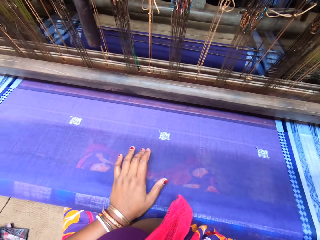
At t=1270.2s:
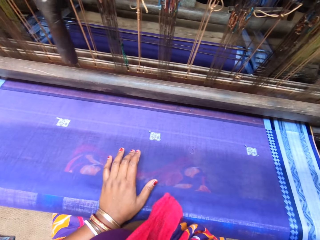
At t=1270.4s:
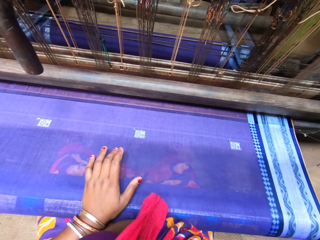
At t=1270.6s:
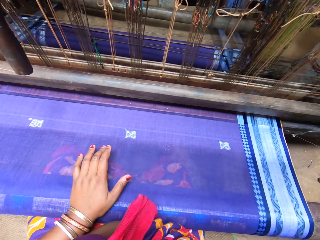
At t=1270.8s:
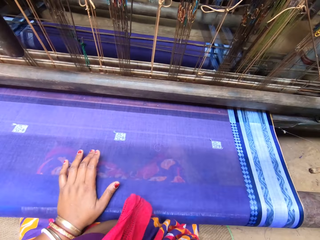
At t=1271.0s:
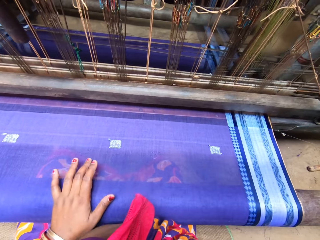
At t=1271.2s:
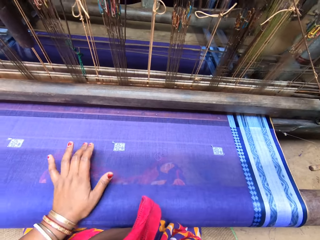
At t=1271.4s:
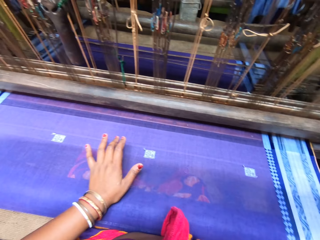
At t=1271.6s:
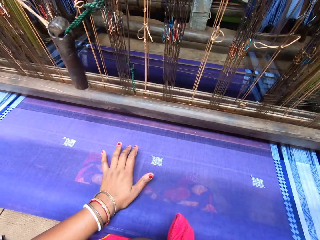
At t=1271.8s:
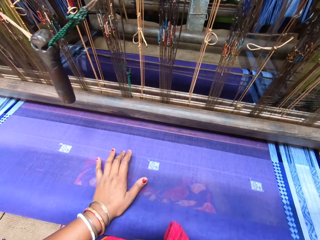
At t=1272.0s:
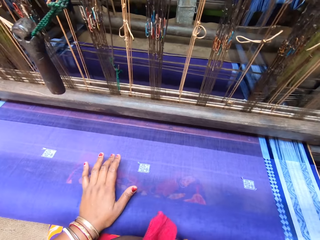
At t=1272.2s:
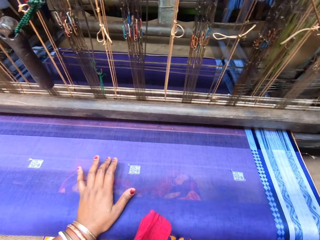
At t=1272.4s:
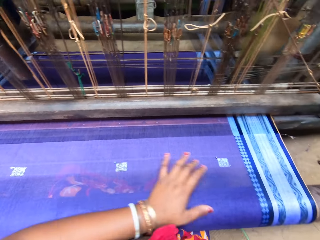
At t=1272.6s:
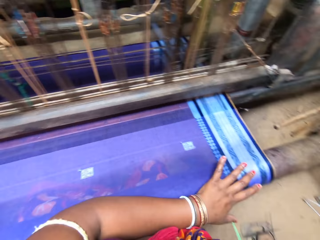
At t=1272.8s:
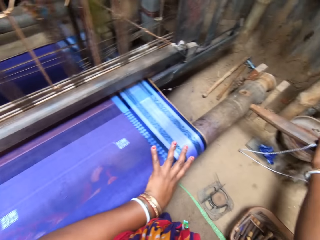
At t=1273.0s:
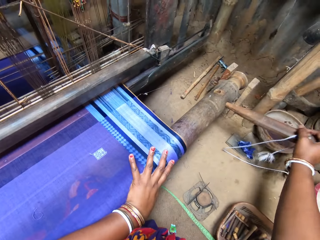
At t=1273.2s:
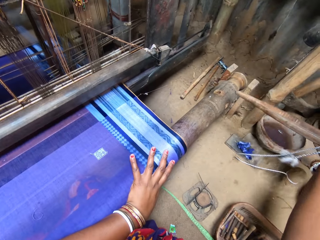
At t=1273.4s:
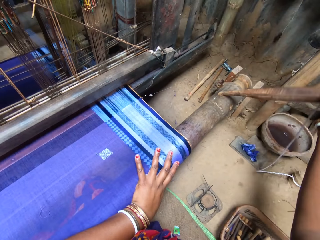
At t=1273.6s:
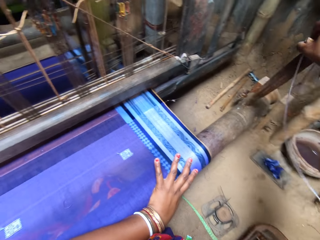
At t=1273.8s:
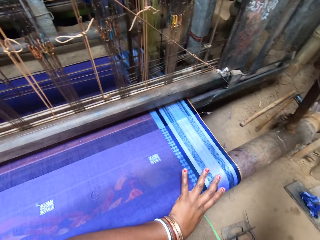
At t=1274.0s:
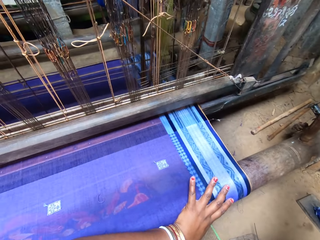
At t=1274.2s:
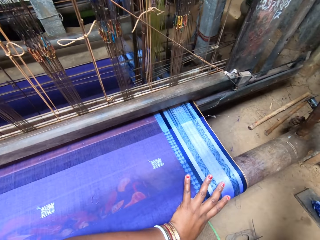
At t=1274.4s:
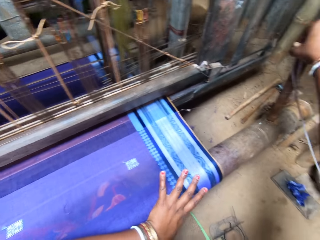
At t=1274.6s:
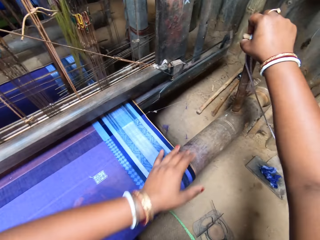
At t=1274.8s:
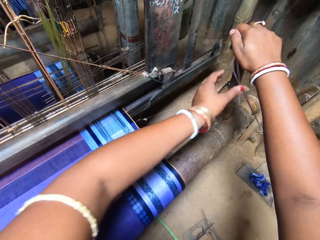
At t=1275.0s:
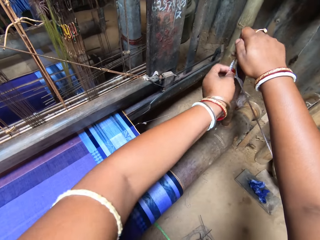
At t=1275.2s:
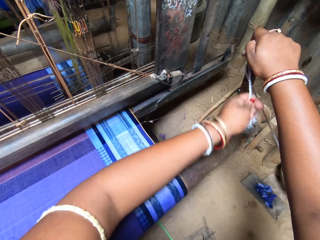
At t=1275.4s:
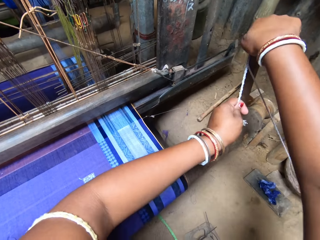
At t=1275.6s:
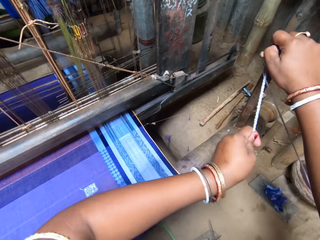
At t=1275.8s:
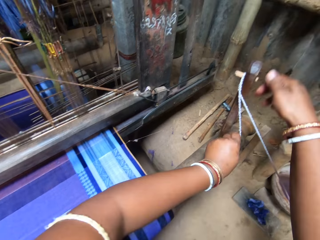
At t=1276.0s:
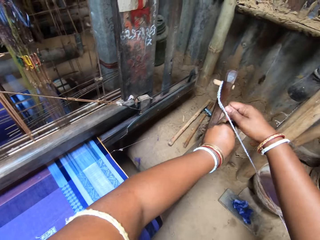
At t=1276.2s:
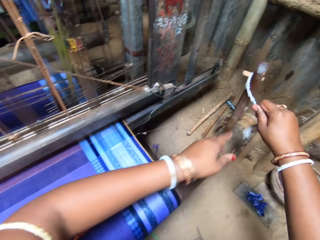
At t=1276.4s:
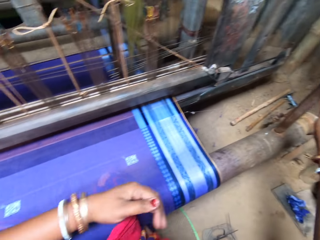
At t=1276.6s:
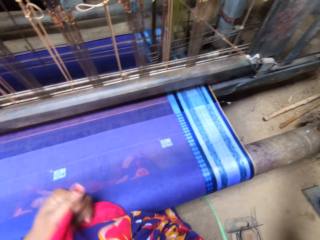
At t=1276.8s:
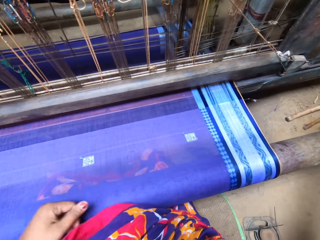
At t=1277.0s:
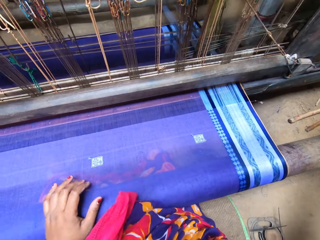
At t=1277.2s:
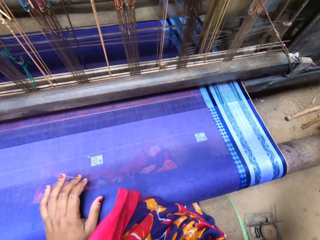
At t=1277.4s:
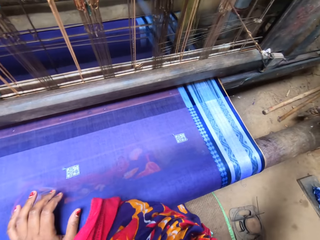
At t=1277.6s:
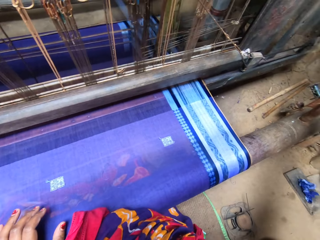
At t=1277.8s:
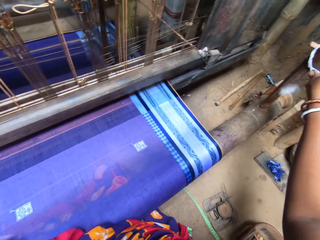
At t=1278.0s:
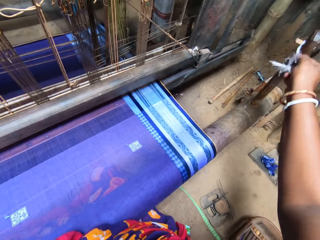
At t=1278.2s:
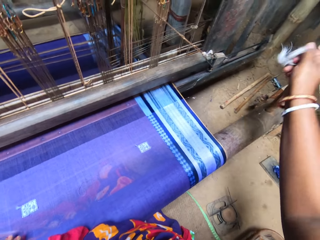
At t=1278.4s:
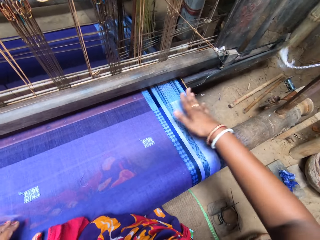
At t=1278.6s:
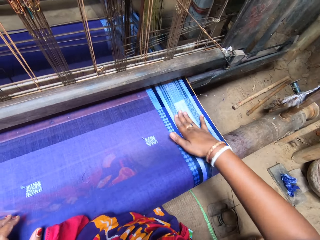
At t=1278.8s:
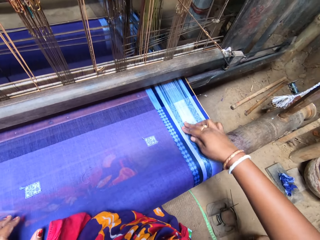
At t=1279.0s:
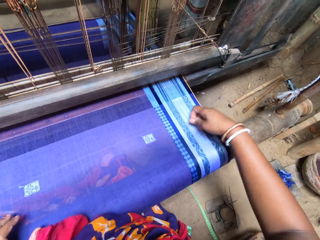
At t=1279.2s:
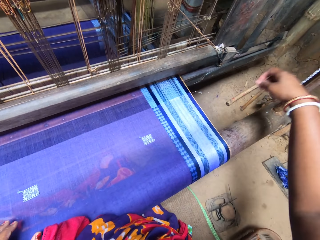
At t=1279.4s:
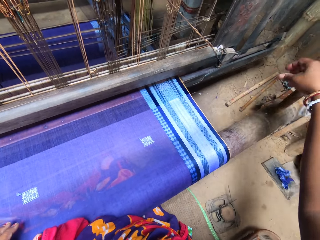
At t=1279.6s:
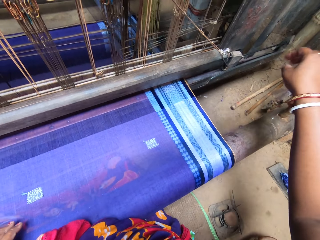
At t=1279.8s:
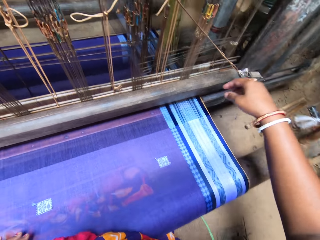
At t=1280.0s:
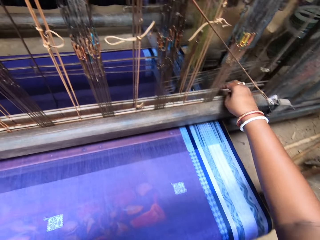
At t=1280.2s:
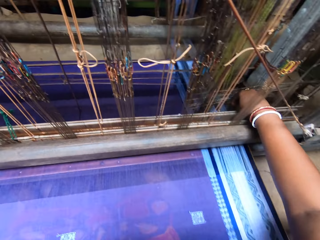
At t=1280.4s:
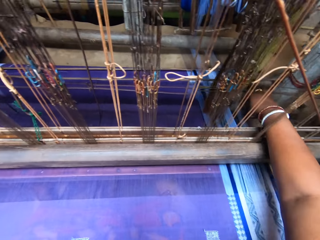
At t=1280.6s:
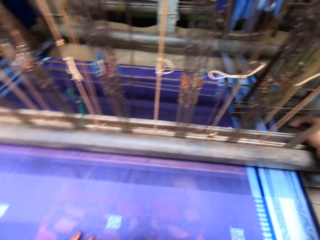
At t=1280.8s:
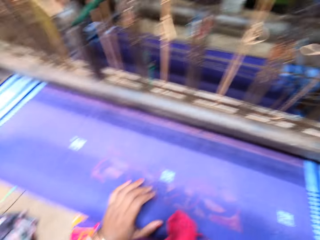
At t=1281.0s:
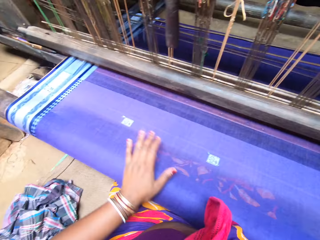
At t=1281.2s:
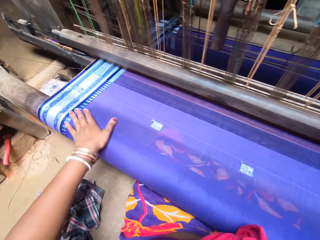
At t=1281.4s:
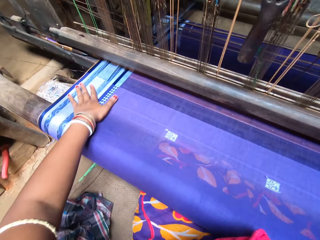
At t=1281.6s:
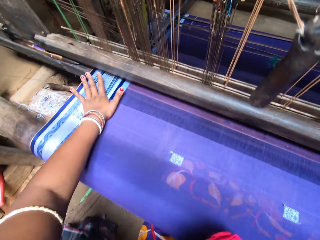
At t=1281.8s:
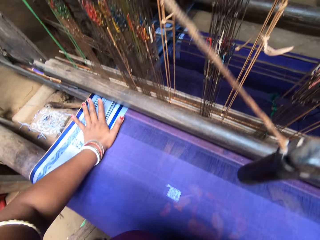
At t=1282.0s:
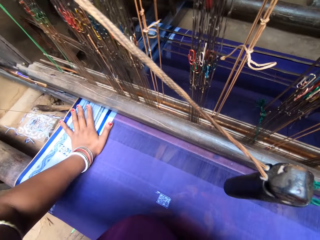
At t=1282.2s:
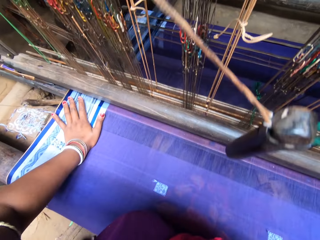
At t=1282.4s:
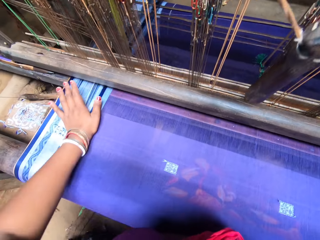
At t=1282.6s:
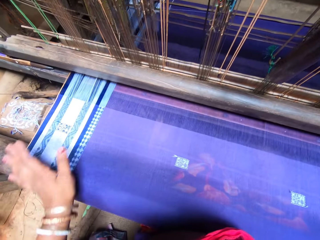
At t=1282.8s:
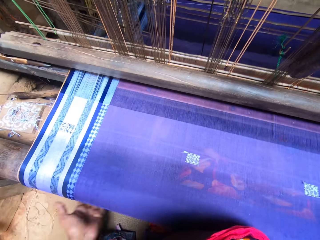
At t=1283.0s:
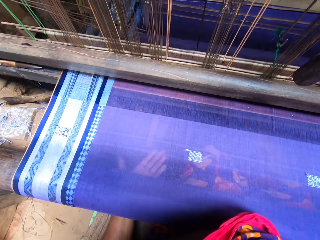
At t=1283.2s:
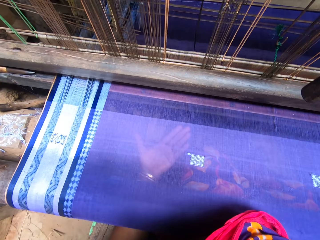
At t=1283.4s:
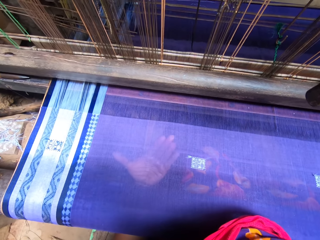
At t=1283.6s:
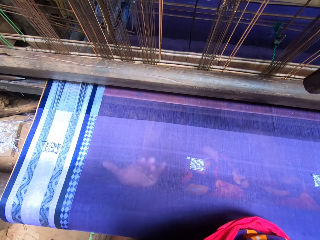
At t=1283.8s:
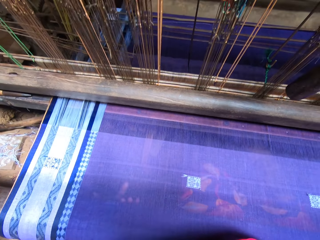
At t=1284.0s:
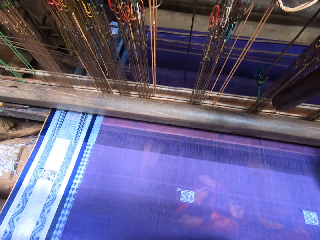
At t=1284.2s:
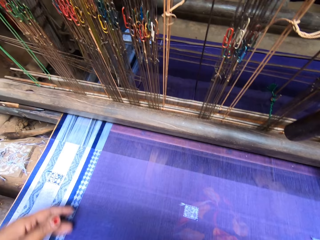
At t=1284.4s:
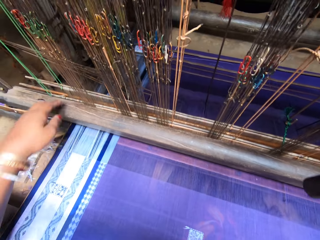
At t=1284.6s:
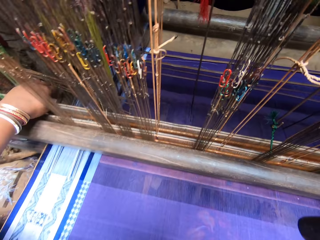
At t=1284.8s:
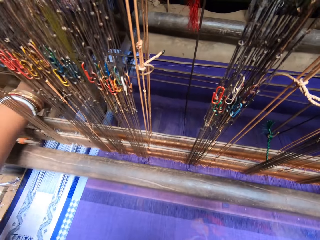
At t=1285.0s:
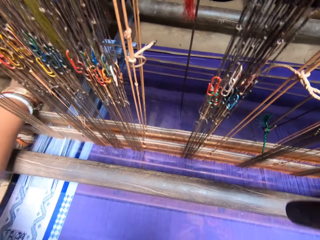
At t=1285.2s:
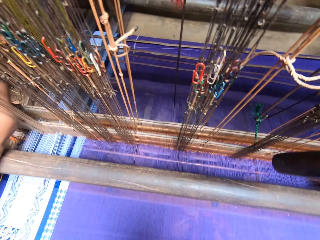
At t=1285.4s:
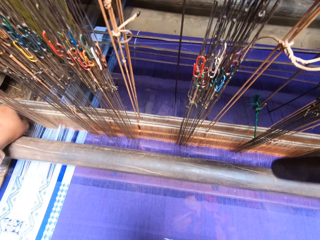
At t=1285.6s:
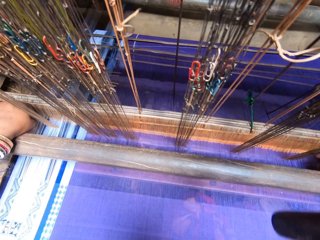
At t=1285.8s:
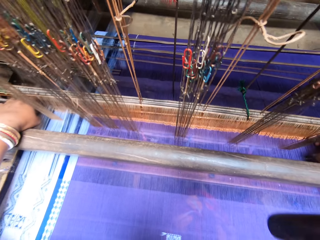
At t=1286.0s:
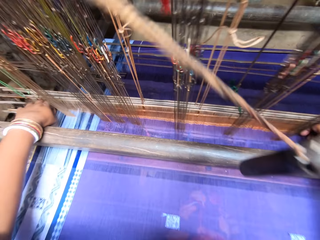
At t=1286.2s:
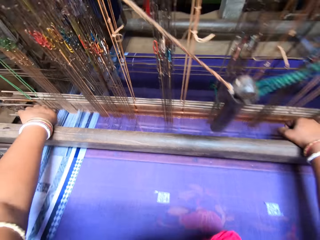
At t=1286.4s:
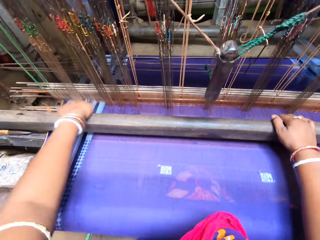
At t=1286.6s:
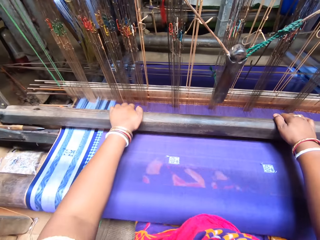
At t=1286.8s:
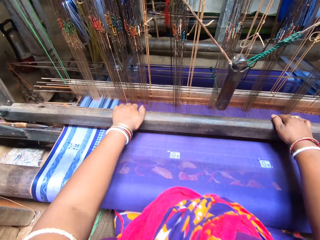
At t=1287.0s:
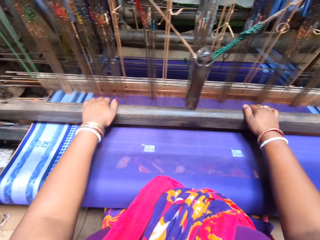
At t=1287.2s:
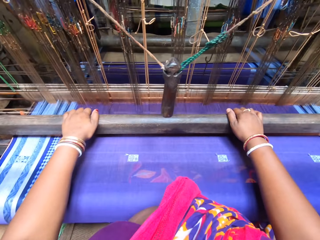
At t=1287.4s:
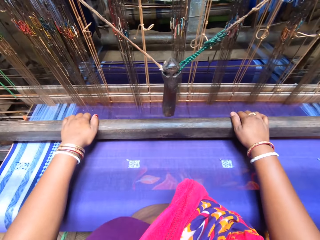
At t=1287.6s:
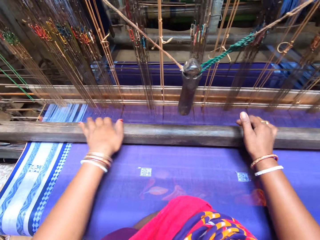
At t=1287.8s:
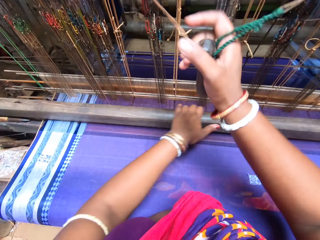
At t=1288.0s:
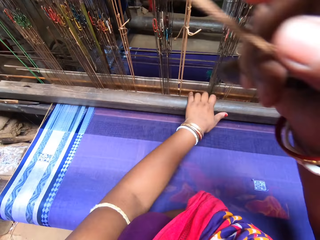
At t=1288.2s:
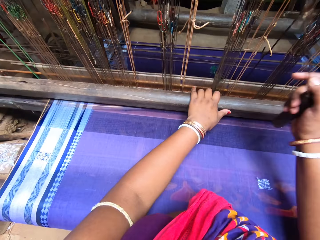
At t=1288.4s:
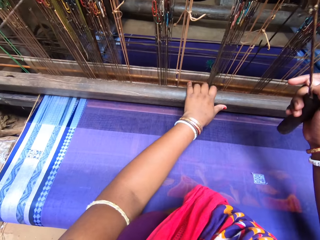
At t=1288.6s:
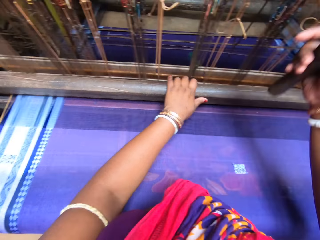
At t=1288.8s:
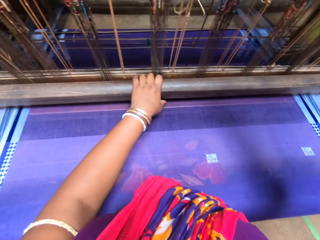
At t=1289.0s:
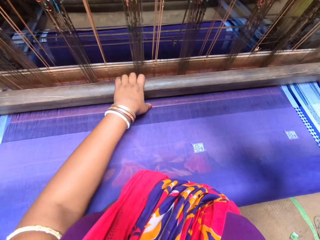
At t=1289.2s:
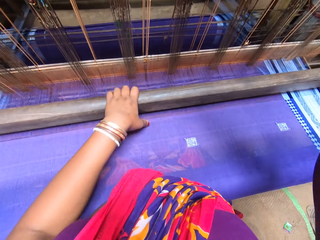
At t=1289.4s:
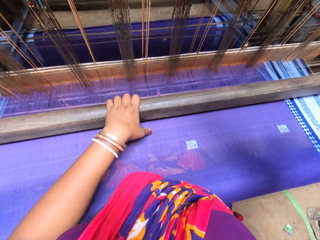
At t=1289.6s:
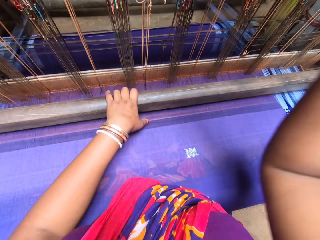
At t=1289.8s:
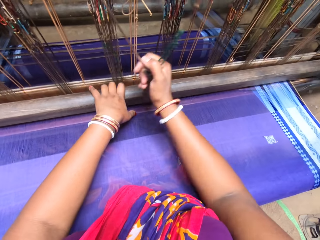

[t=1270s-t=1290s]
The camera wearer holds a piece of wood. She stands a feeder thread anchor on the looming machine with her right hand. She ties a rope around the anchor hold with her hands. She examines the fabric's texture with her right hand. She adjusts a slide on the looming machine with her right hand. She touches a sari with the left hand. She places her left hand under the fabric. She adjusts the slide on the looming machine with her left hand. She weaves the fabric on the looming machine with her hands.

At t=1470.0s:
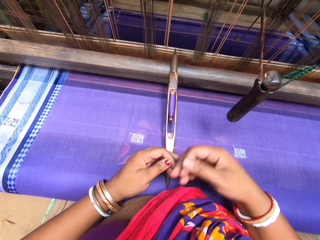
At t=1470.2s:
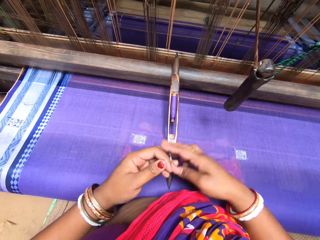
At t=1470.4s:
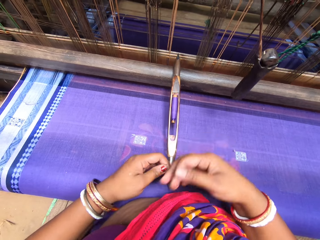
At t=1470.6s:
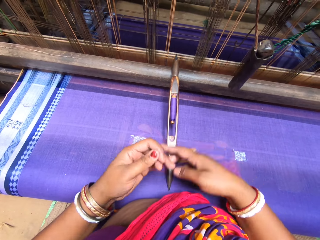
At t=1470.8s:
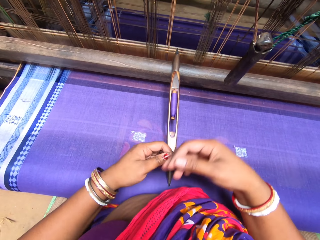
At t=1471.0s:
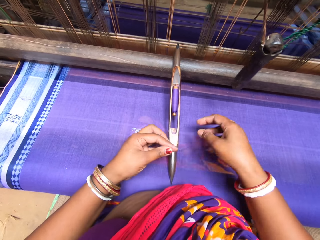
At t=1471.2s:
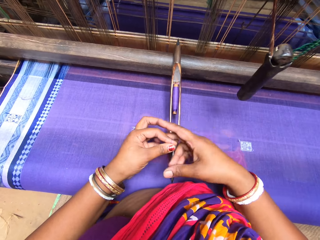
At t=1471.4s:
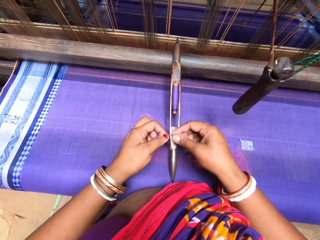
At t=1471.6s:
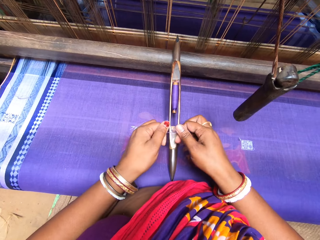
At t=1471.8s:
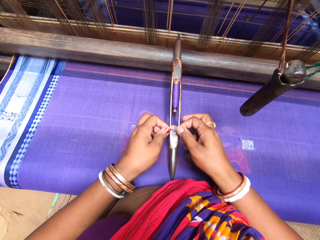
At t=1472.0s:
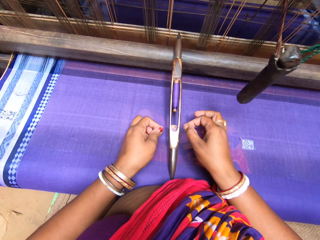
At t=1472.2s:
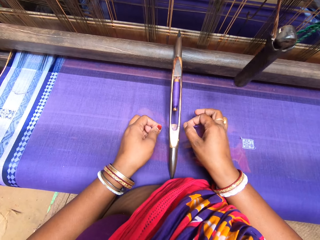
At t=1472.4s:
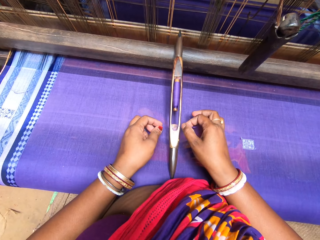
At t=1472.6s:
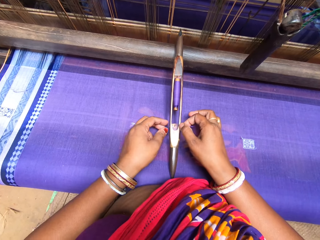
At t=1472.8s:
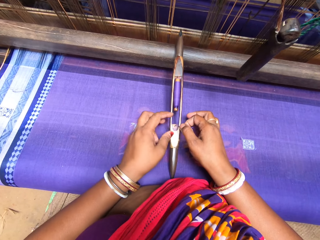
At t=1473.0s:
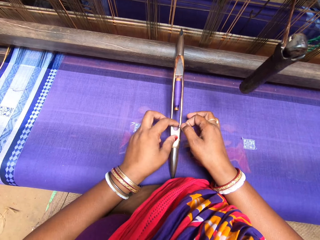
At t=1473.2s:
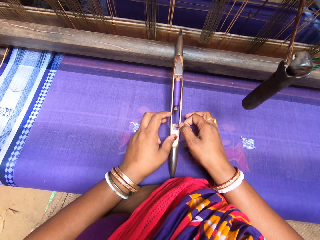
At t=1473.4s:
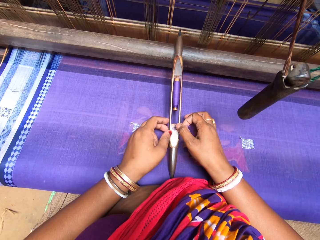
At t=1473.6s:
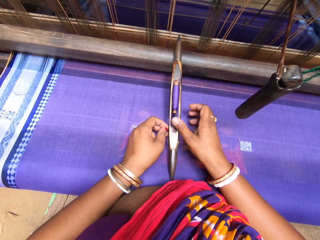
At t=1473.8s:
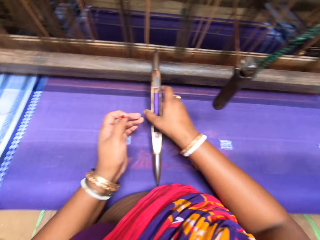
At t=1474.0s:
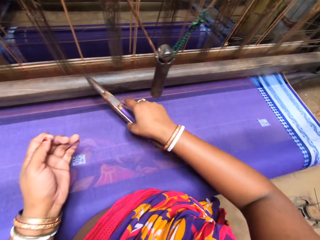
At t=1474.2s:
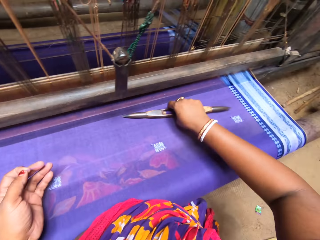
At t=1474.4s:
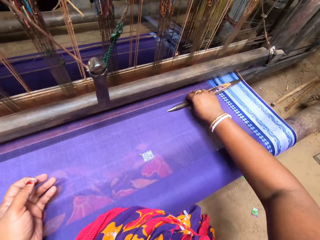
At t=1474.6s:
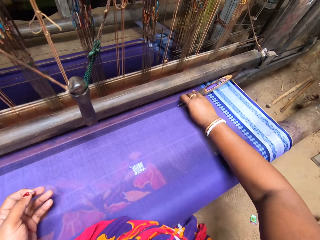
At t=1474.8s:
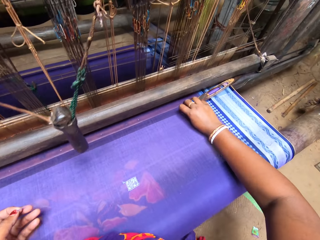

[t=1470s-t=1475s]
The camera wearer runs the thread. She inserts the thread into the shuttle with her right hand. She picks up the shuttle with her right hand.
